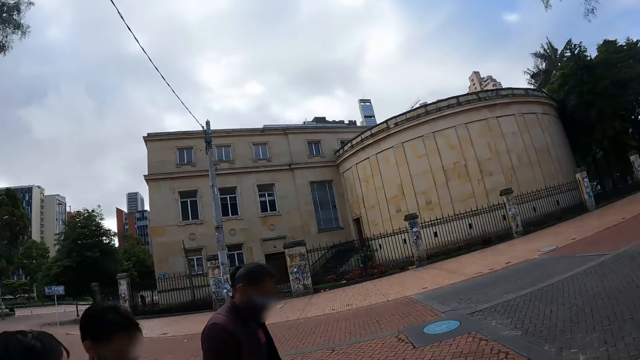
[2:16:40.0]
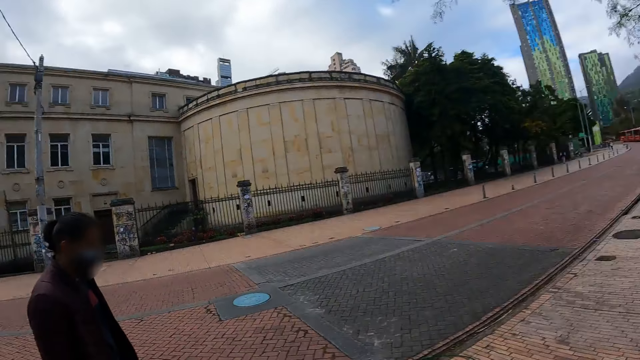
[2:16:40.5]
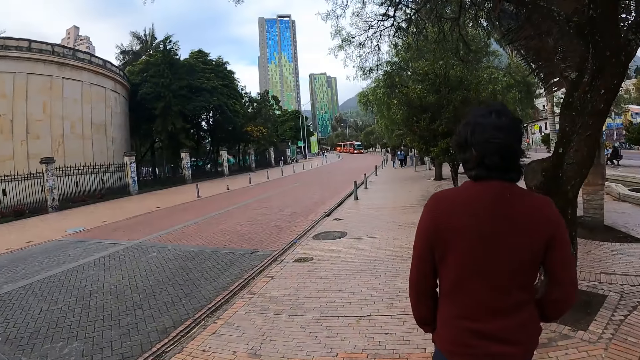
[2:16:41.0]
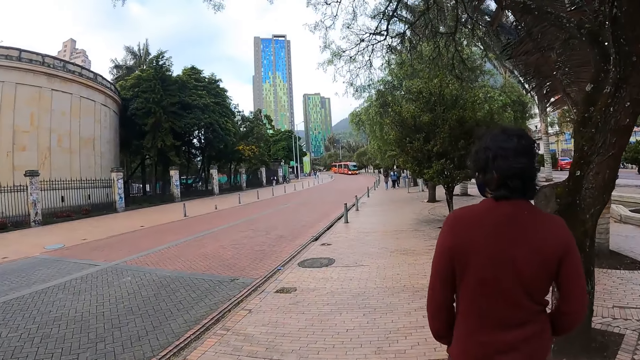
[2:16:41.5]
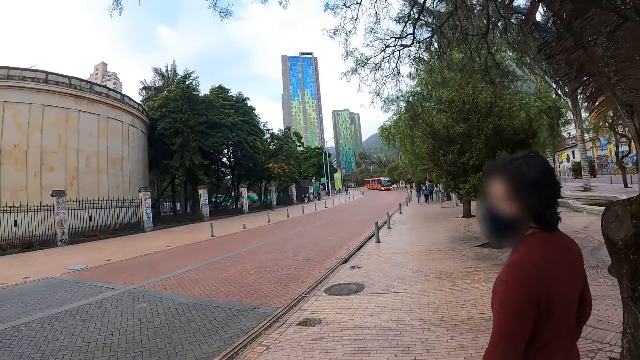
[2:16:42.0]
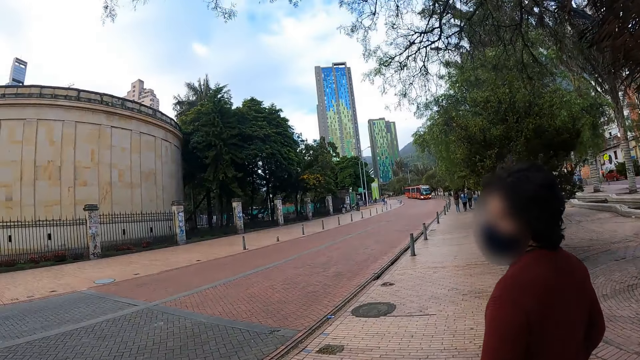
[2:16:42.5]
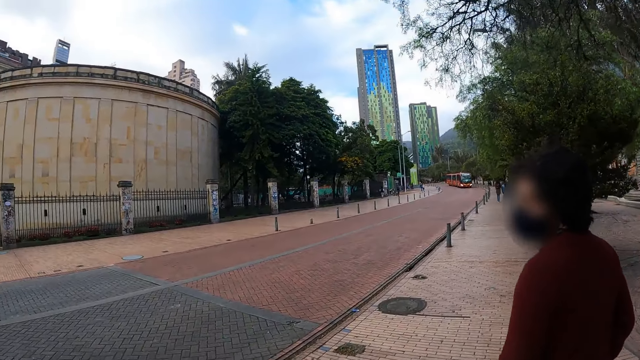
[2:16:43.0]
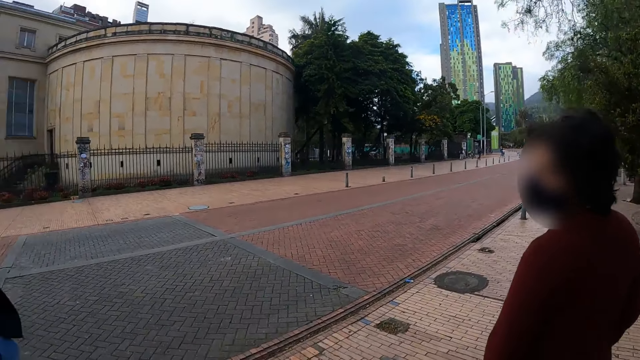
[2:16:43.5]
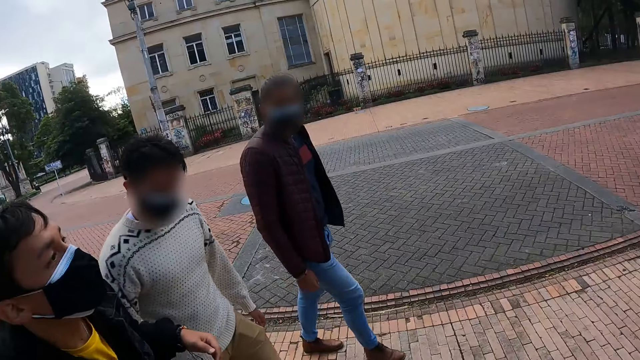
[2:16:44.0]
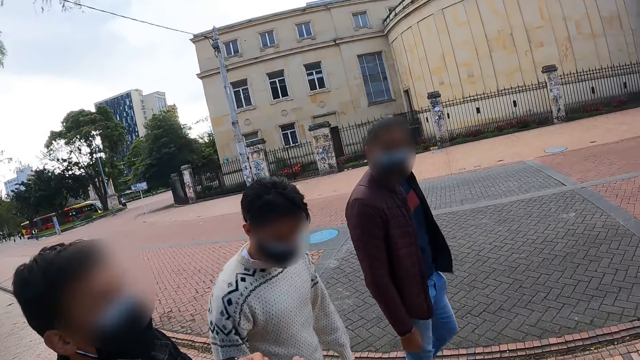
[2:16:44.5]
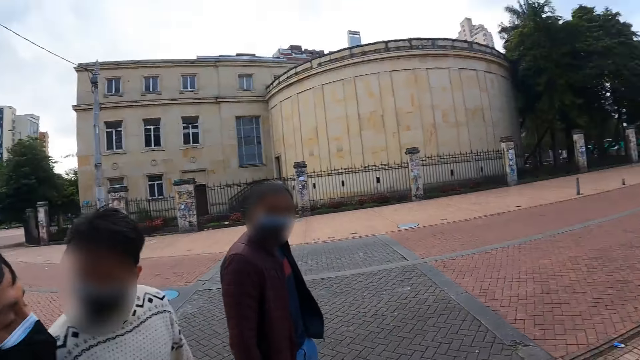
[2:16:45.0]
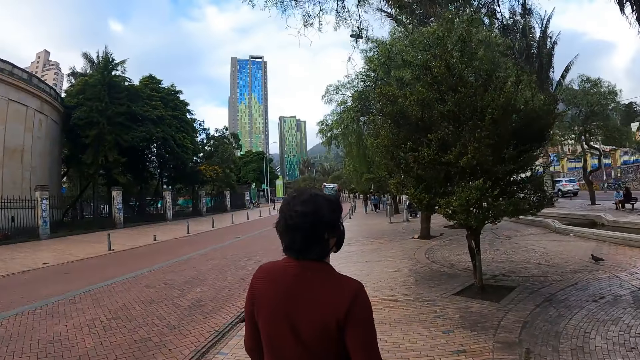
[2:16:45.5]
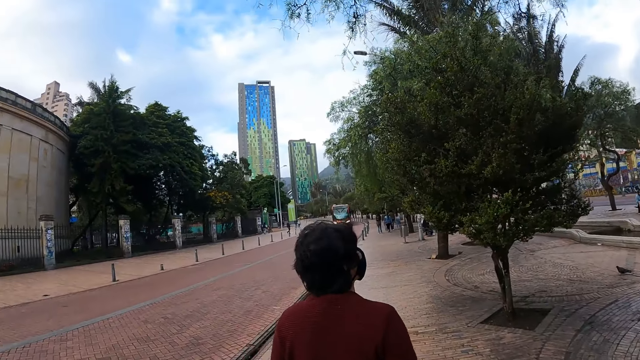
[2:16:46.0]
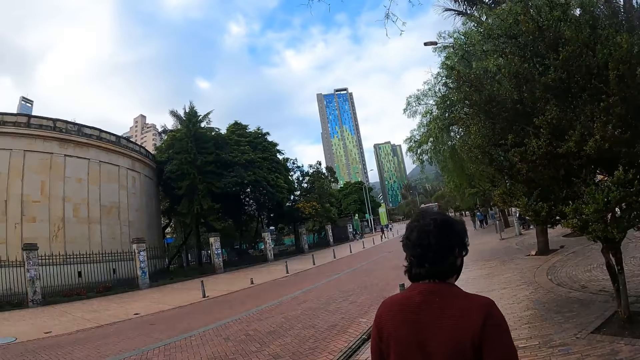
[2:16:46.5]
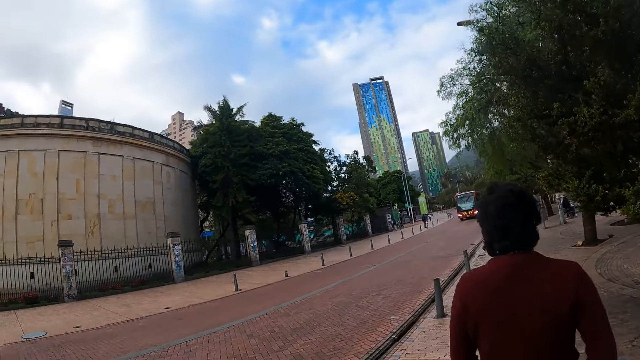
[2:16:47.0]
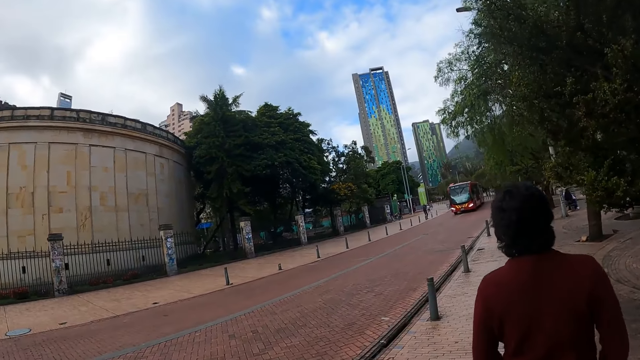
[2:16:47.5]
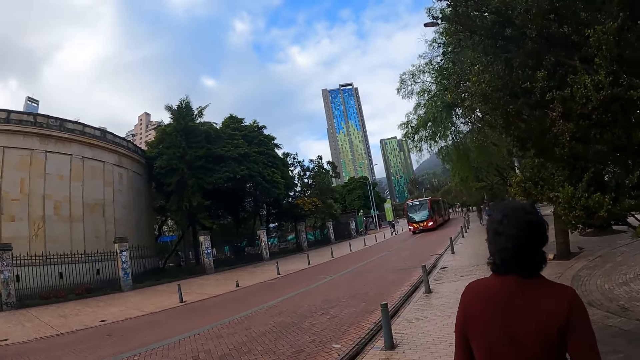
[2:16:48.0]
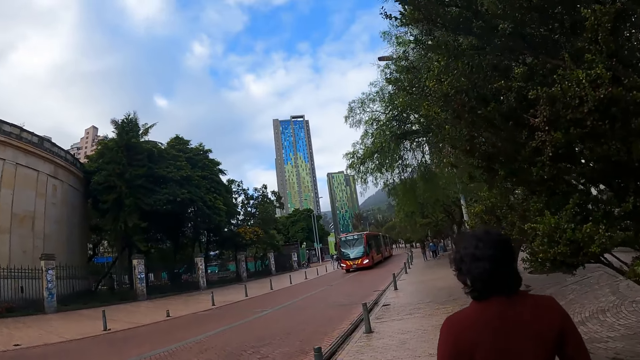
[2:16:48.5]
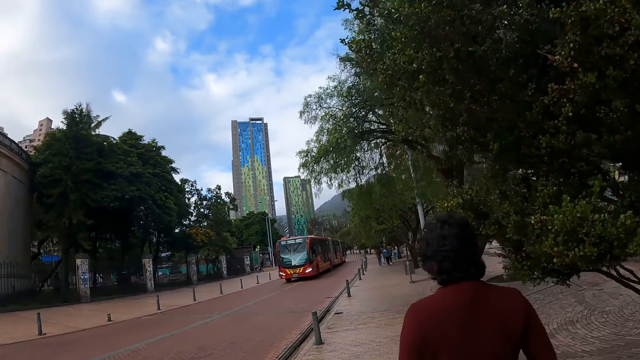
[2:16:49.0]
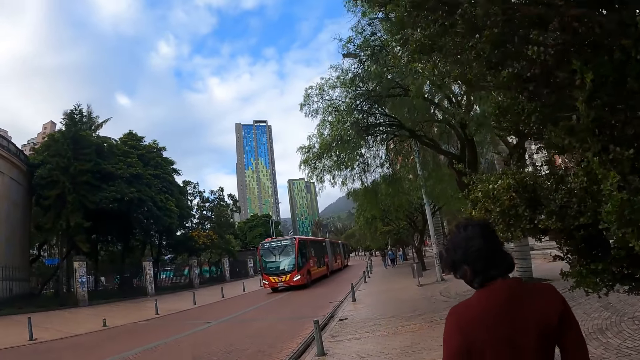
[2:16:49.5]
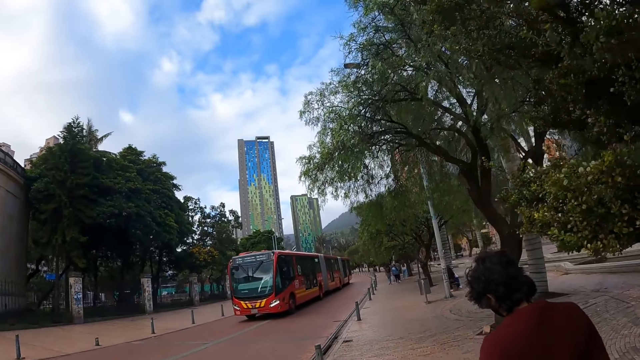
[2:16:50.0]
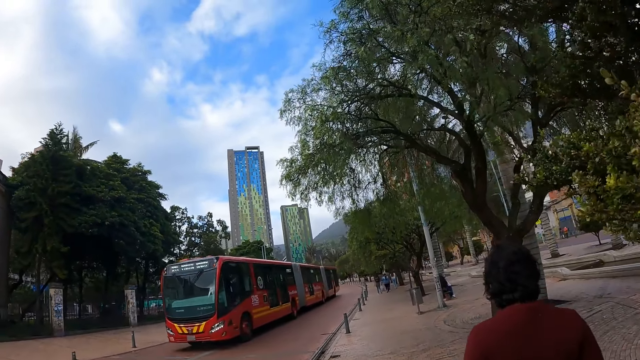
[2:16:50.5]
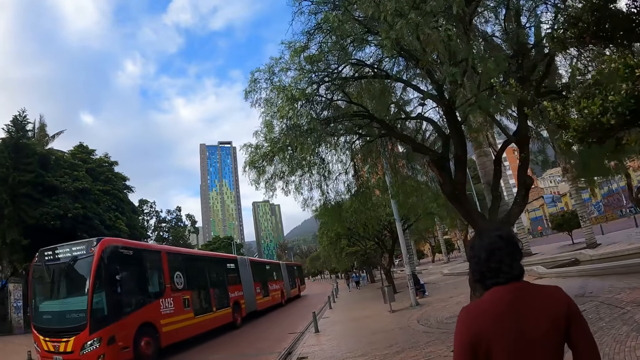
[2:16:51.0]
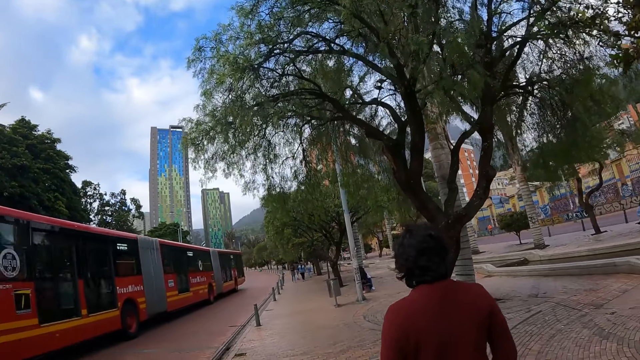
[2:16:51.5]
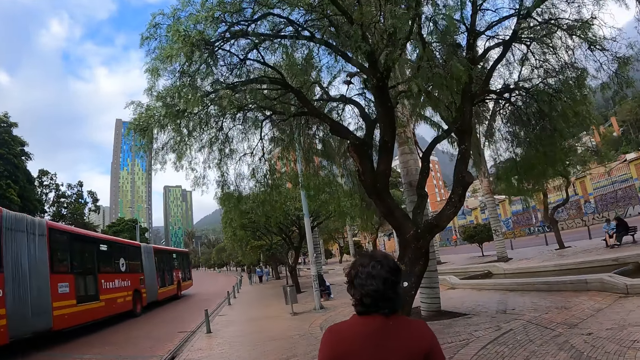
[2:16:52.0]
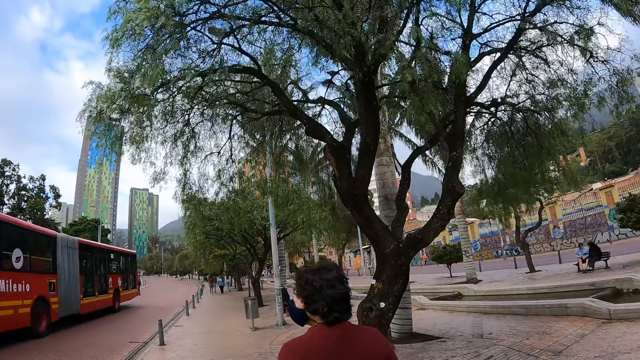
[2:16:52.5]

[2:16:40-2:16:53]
The camera wearer looks around and moves around. A person looks behind. The camera wearer looks around and moves around. They walk along the sidewalk.

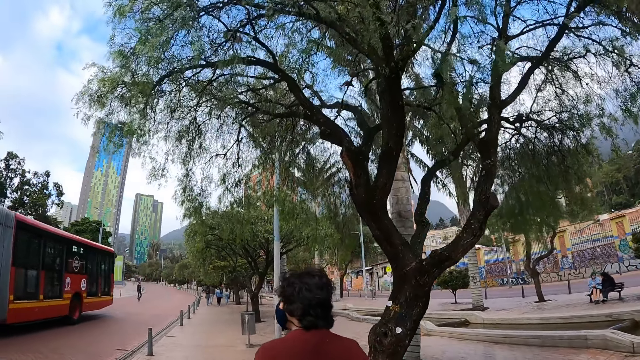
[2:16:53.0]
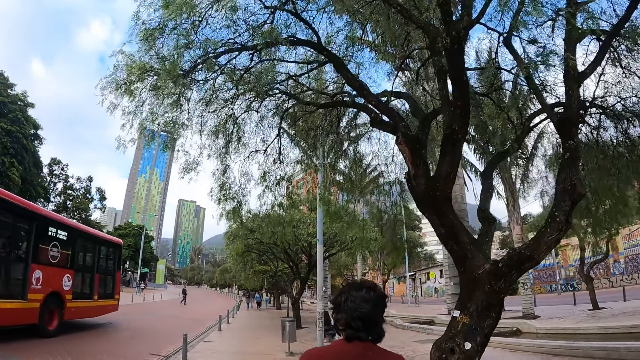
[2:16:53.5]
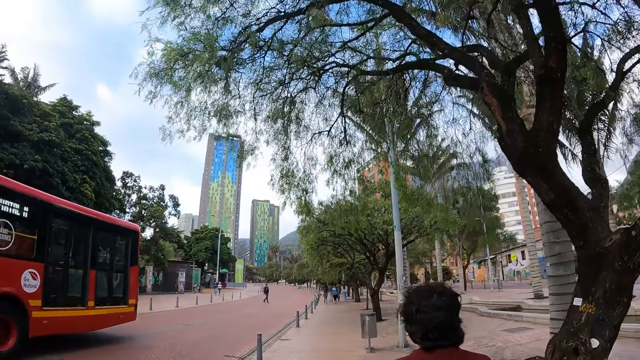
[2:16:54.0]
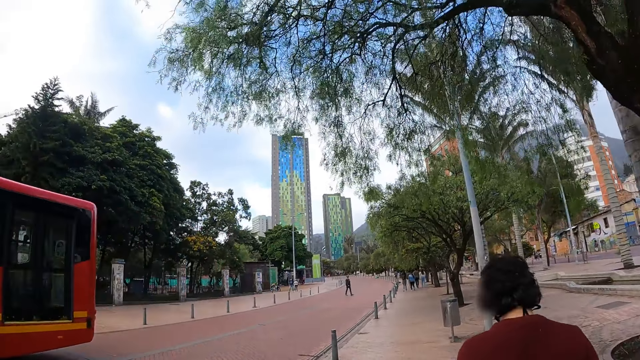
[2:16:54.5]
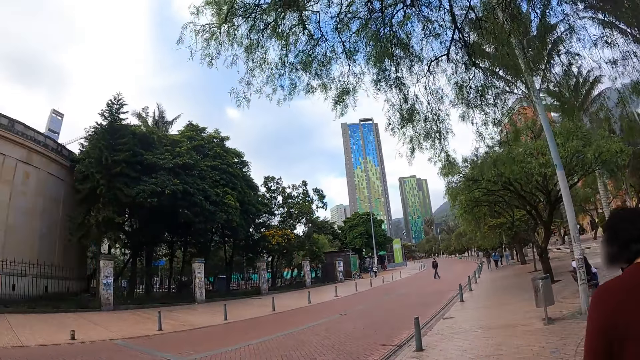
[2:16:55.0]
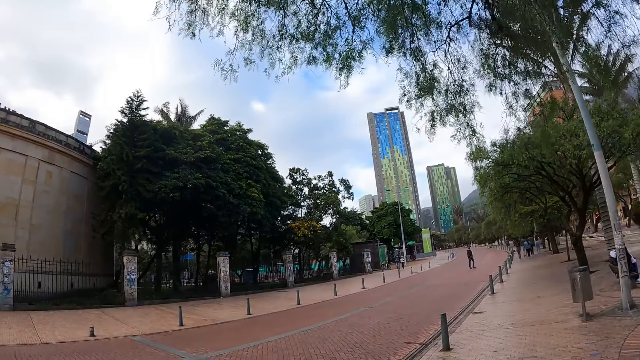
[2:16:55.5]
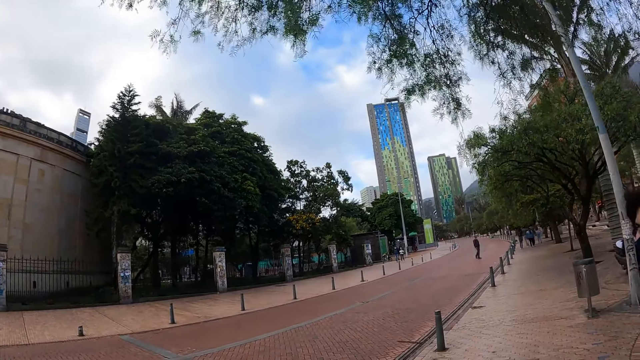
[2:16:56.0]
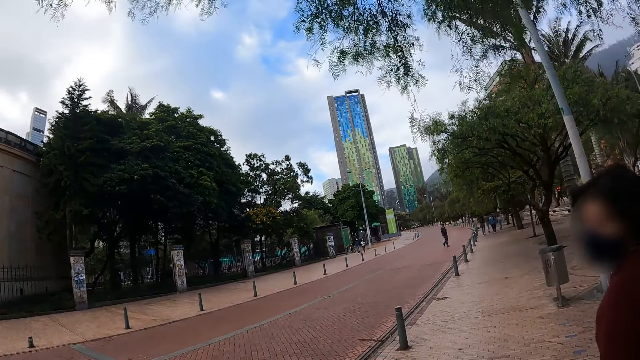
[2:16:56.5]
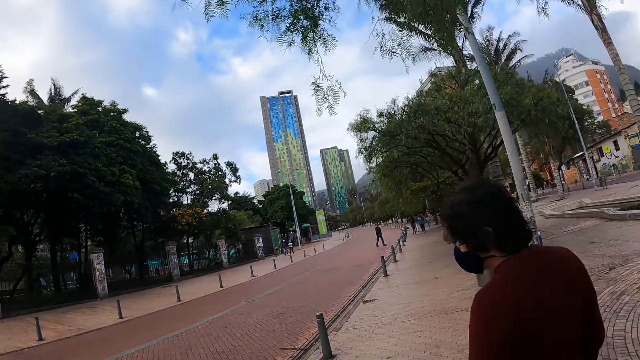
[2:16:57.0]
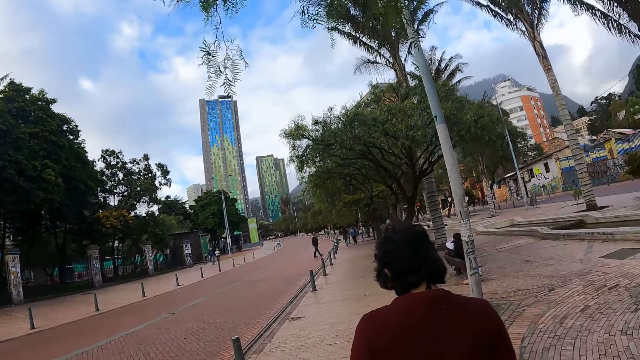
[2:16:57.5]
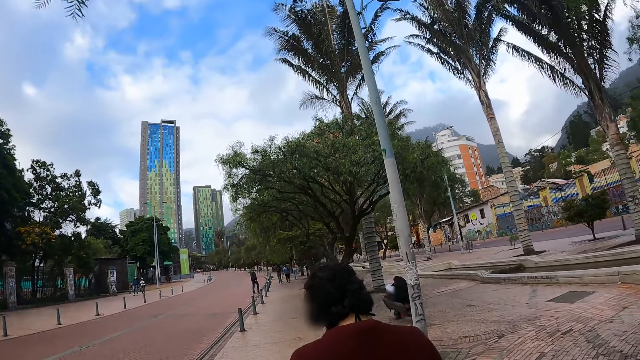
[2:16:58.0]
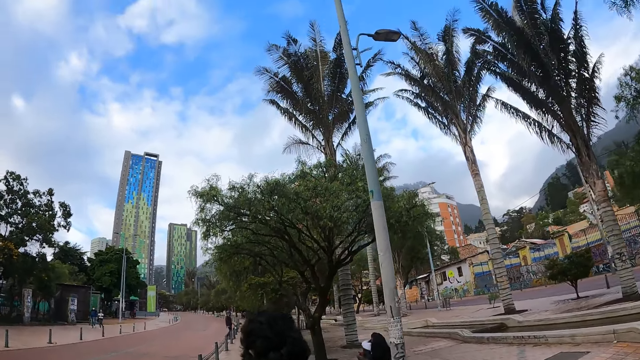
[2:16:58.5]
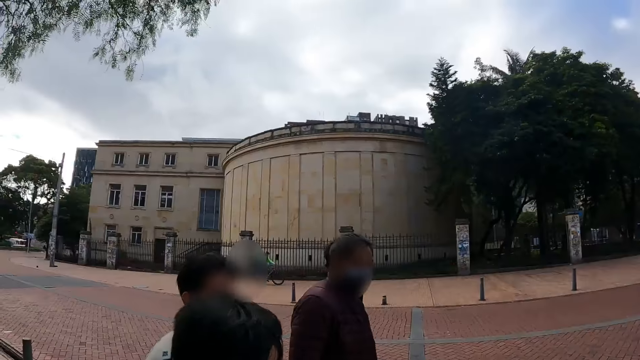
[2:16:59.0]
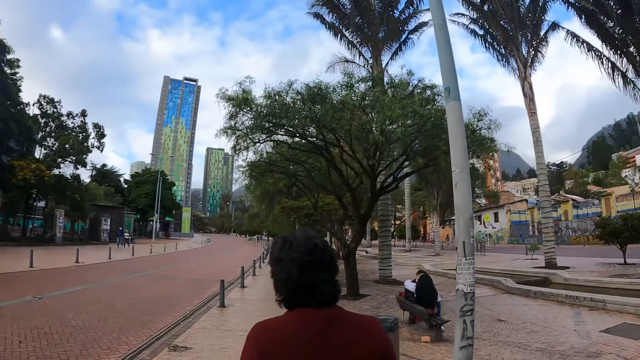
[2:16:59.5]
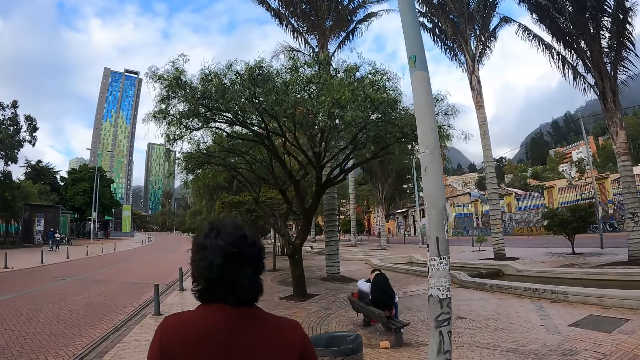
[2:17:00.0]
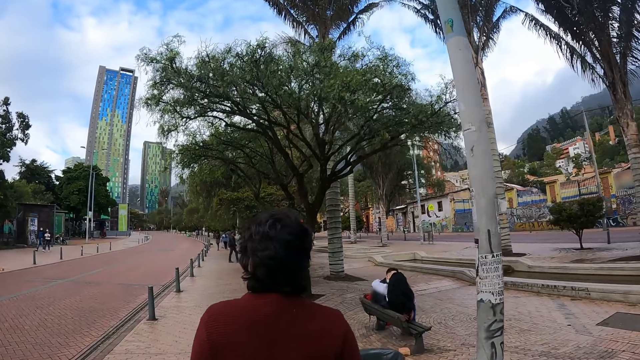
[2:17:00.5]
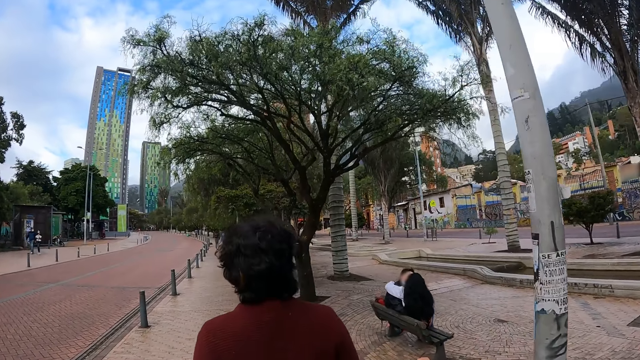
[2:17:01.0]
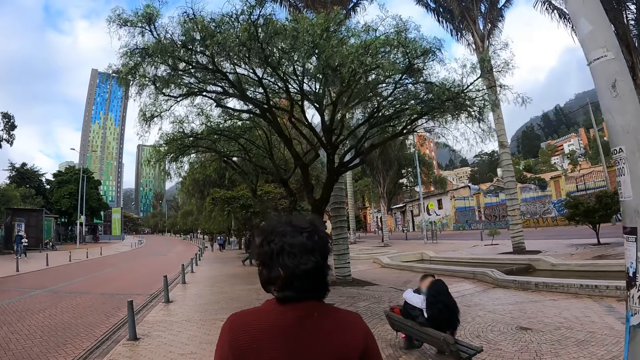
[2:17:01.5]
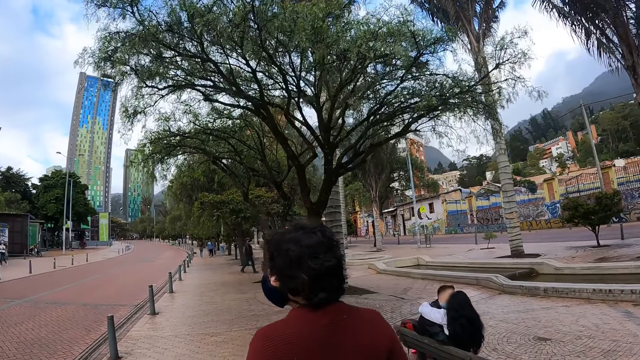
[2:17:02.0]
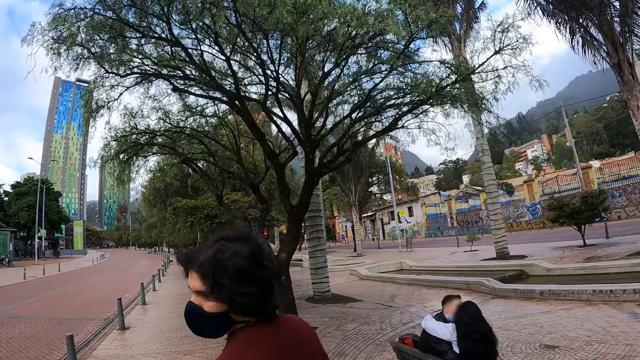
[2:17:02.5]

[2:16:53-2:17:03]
A person looks behind. The camera wearer walks along the sidewalk. They look around and move around.
